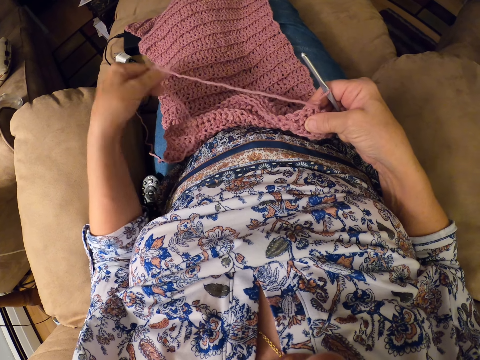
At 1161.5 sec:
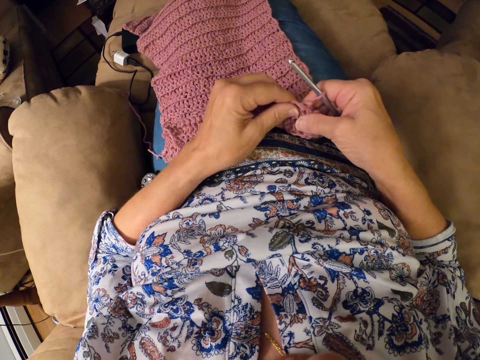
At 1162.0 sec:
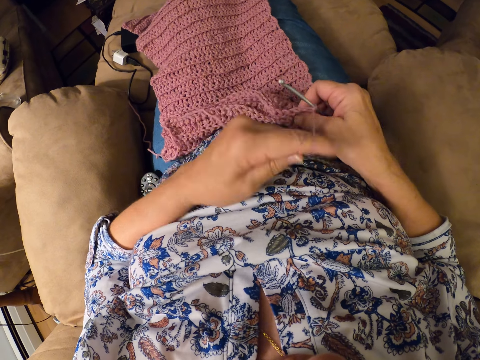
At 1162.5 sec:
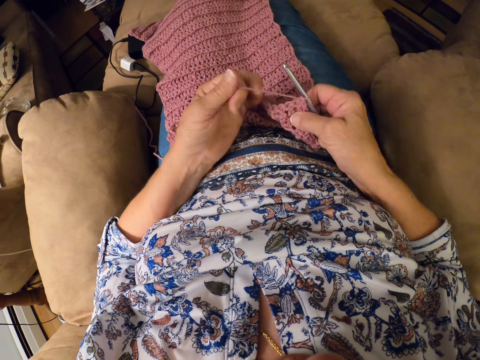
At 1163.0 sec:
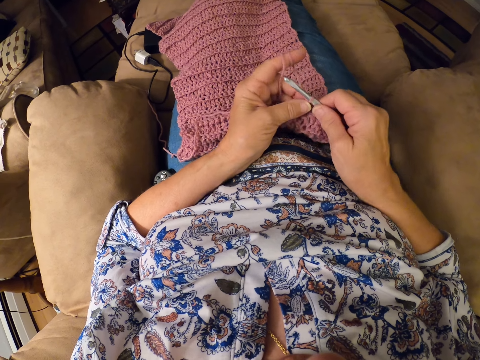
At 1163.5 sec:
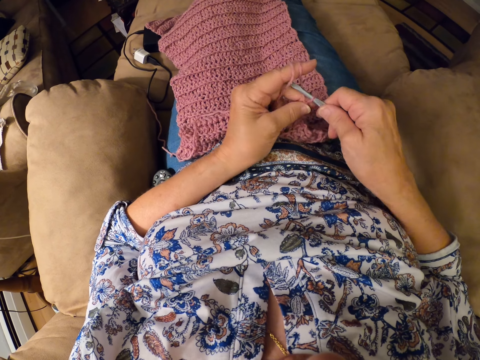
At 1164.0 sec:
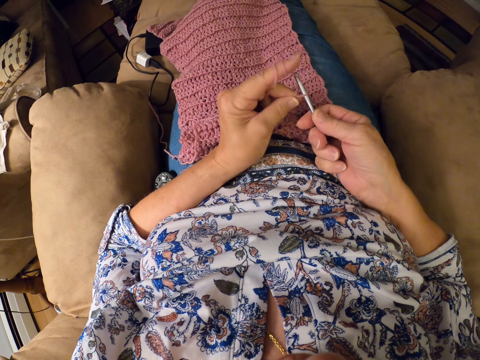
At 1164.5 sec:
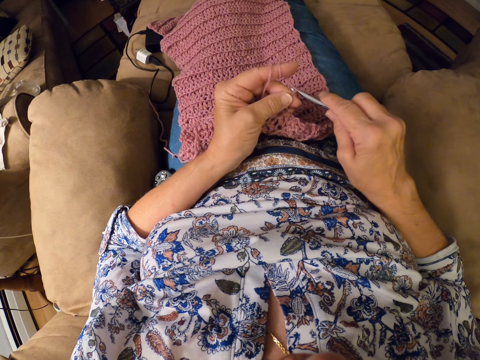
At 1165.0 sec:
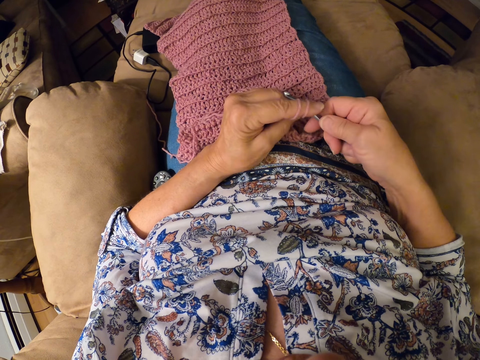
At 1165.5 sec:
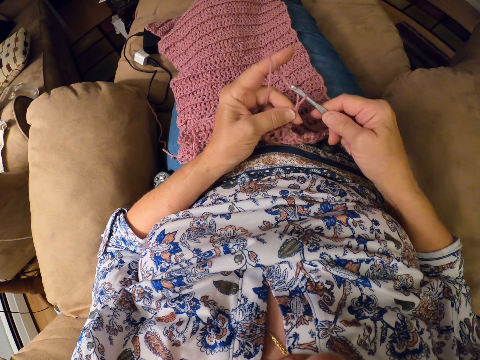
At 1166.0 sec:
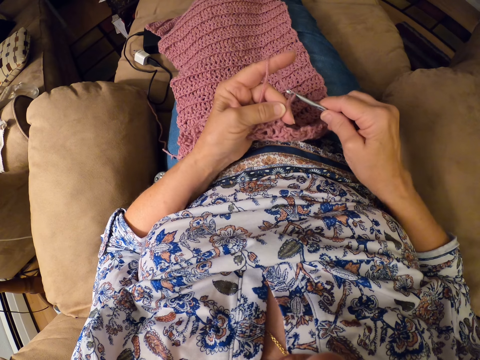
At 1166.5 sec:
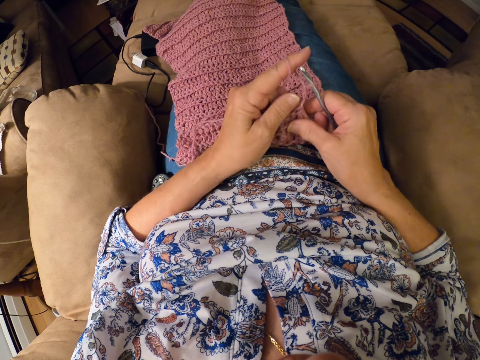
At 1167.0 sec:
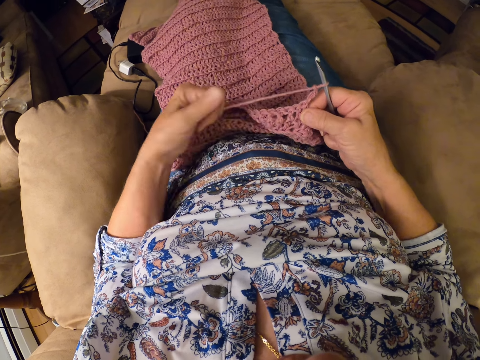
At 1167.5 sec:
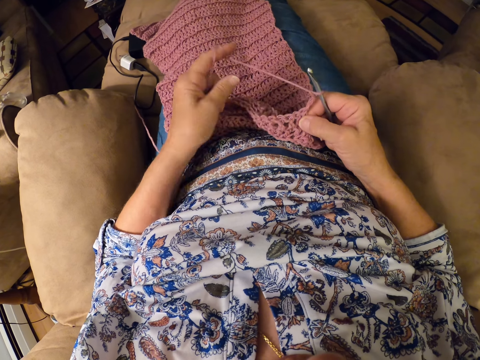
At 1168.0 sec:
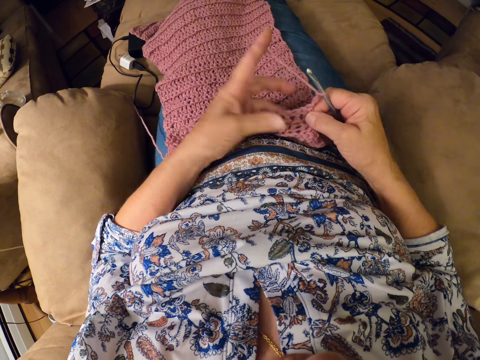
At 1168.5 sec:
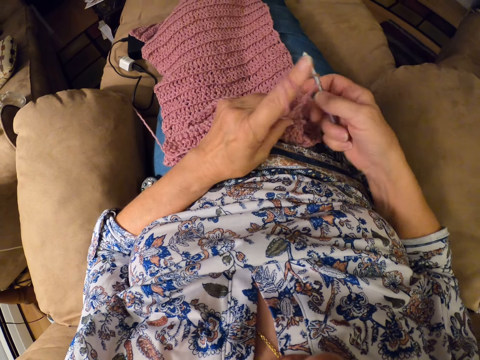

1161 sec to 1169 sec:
The camera wearer untwirls thread from her left index finger. She twirls the thread around her left index finger. She crochets the yarn with the crochet hook in her right hand.

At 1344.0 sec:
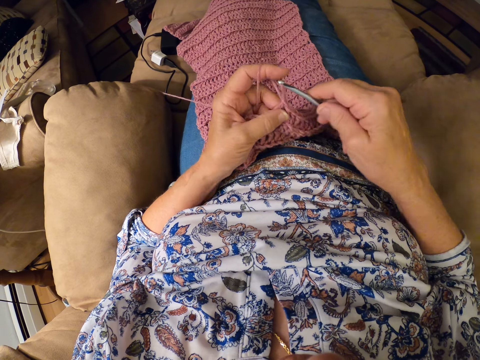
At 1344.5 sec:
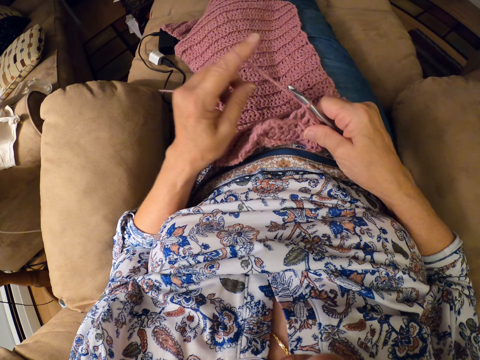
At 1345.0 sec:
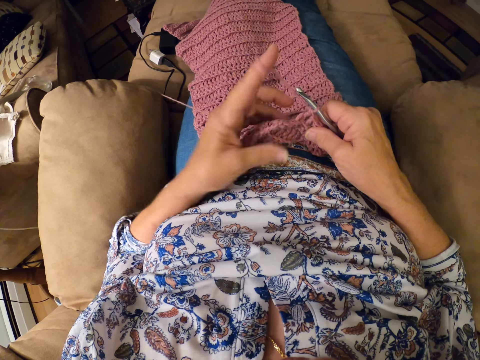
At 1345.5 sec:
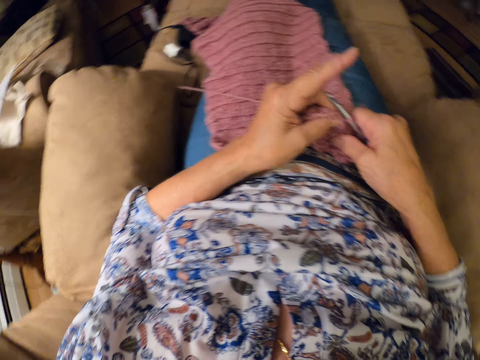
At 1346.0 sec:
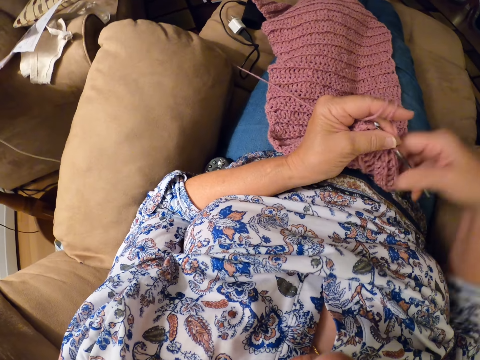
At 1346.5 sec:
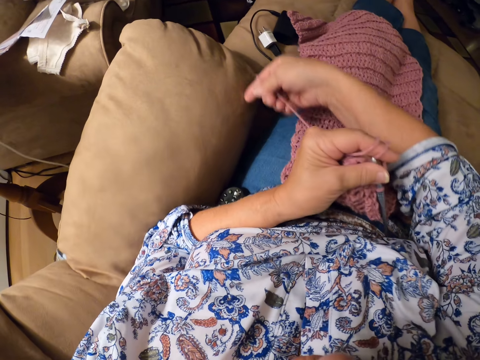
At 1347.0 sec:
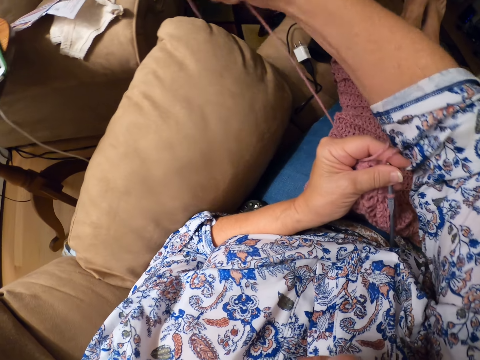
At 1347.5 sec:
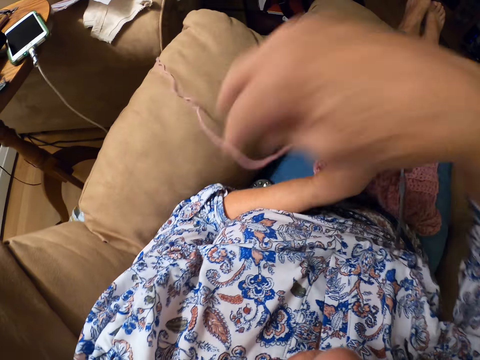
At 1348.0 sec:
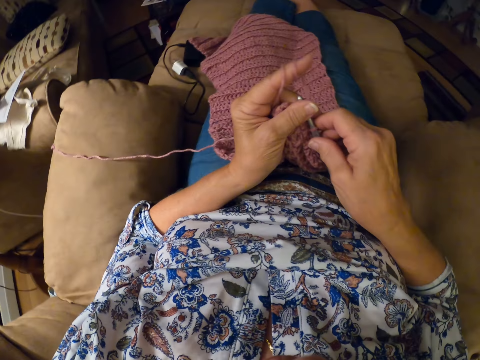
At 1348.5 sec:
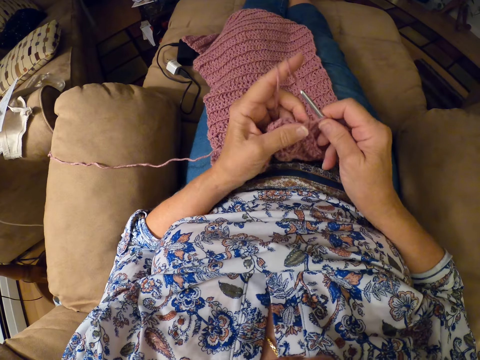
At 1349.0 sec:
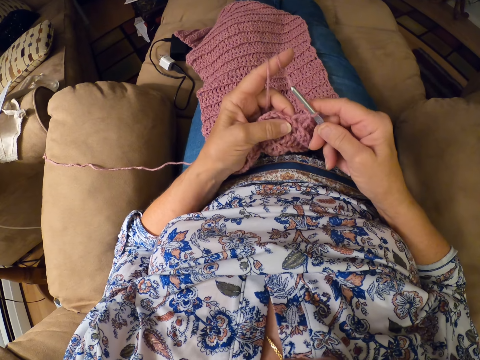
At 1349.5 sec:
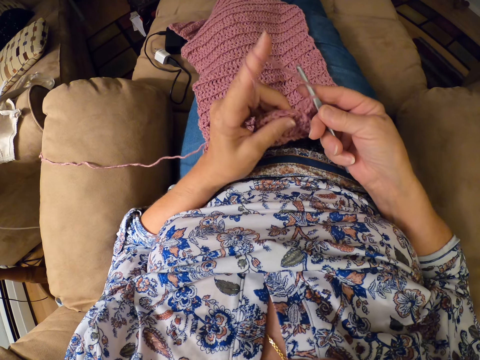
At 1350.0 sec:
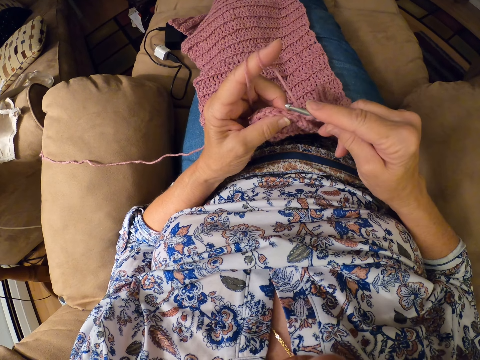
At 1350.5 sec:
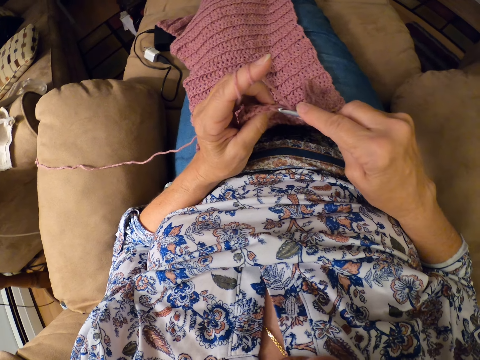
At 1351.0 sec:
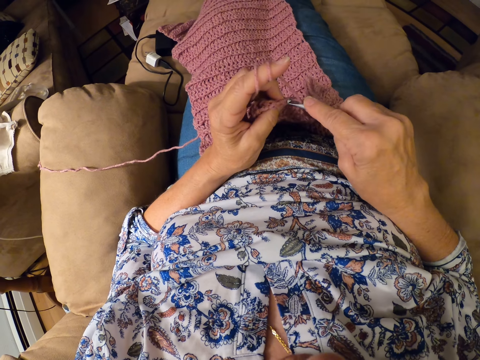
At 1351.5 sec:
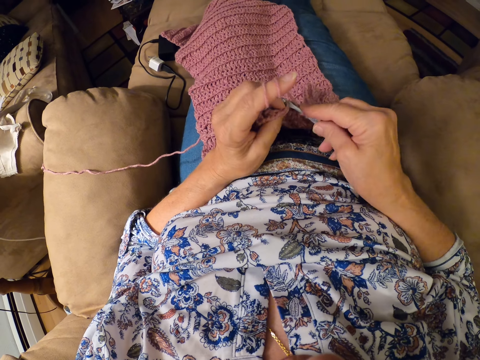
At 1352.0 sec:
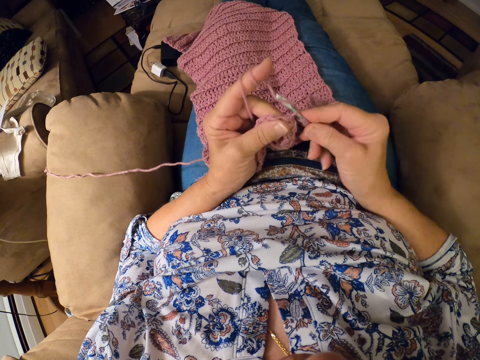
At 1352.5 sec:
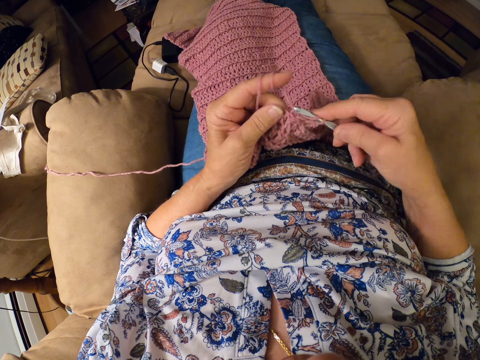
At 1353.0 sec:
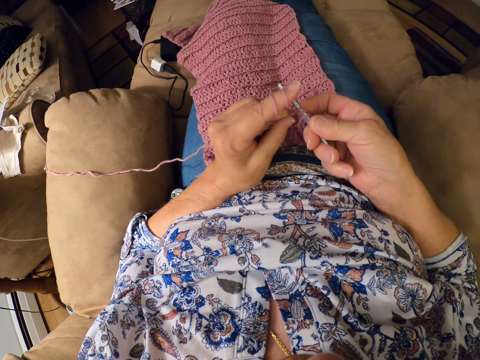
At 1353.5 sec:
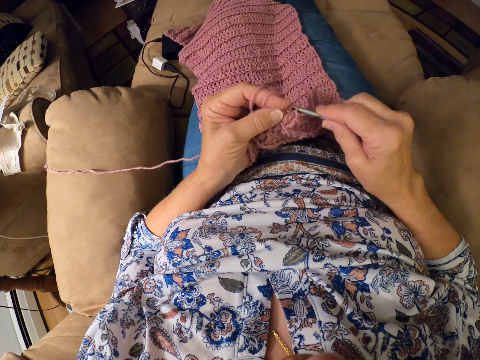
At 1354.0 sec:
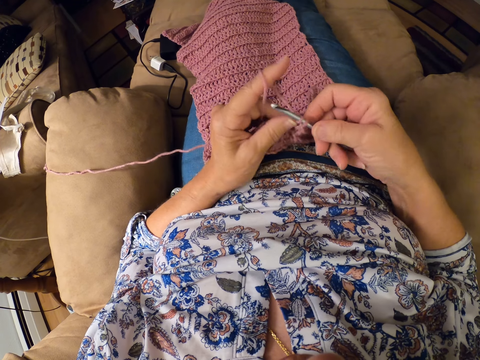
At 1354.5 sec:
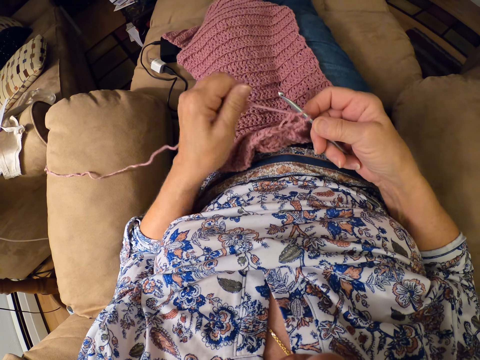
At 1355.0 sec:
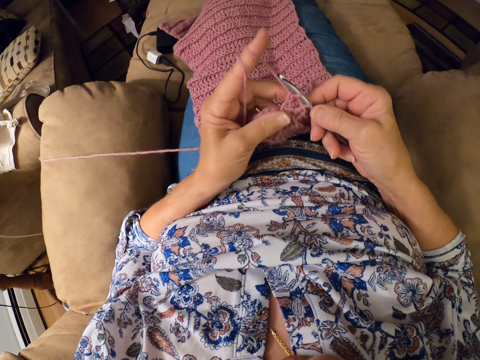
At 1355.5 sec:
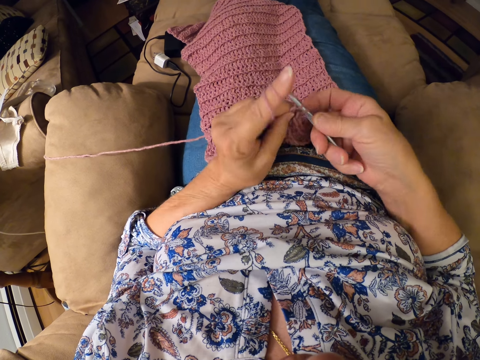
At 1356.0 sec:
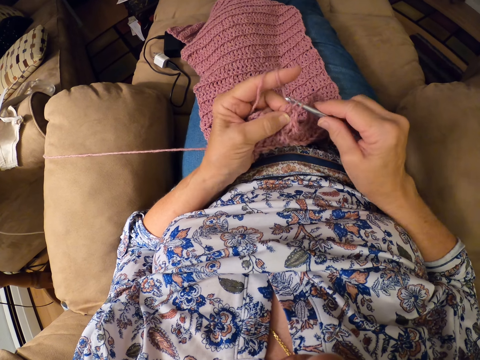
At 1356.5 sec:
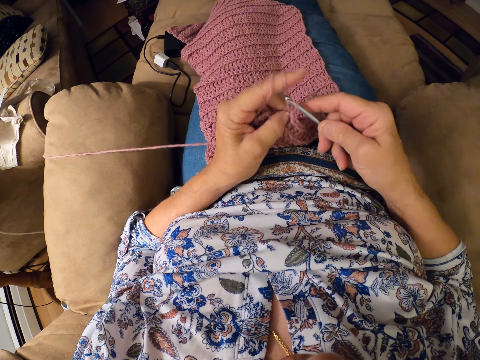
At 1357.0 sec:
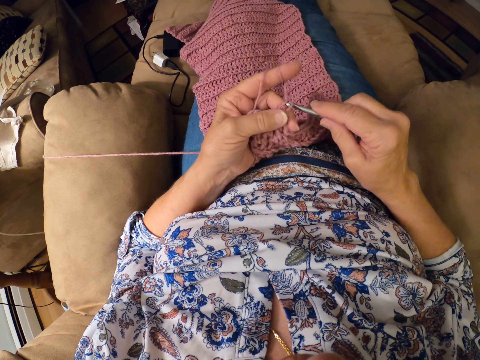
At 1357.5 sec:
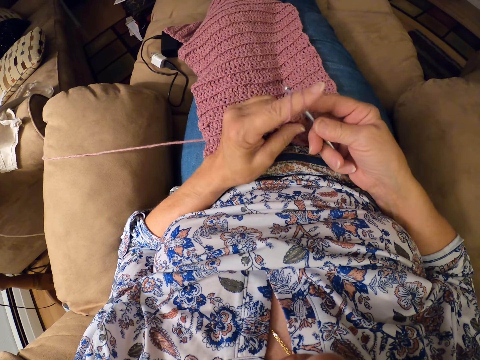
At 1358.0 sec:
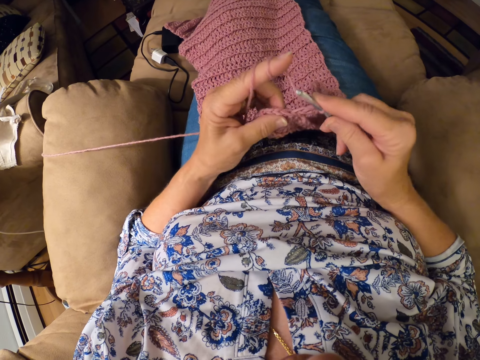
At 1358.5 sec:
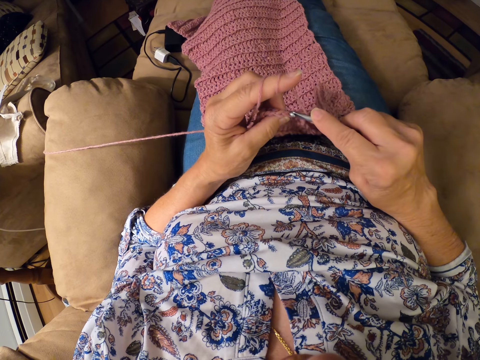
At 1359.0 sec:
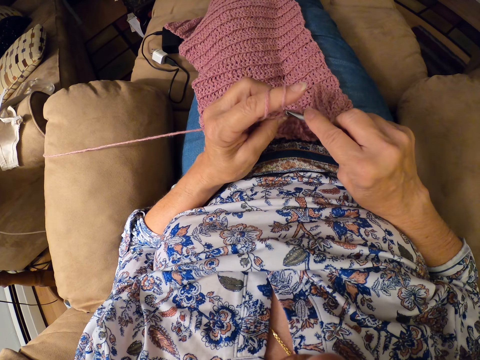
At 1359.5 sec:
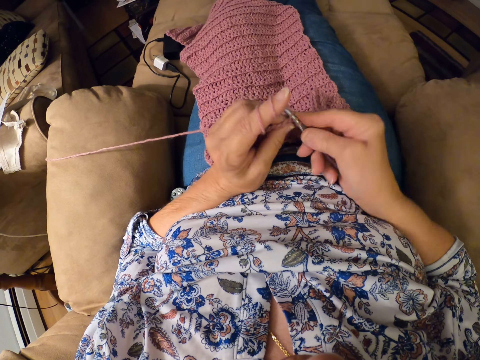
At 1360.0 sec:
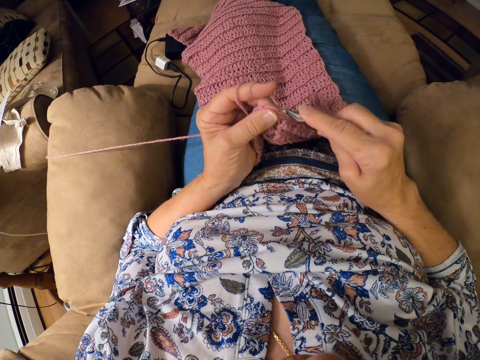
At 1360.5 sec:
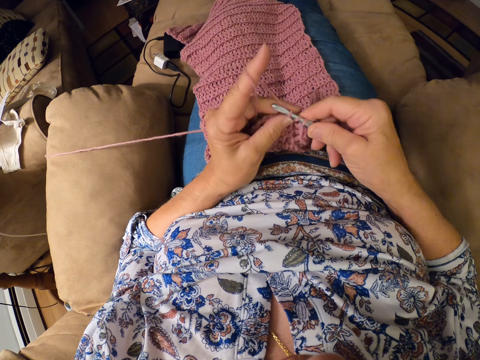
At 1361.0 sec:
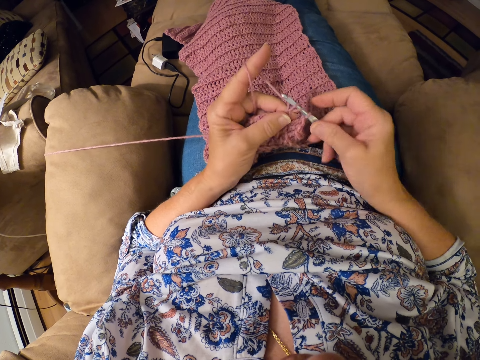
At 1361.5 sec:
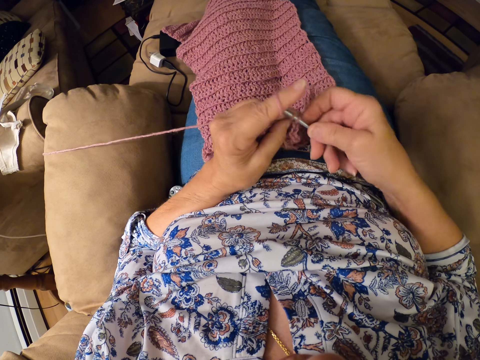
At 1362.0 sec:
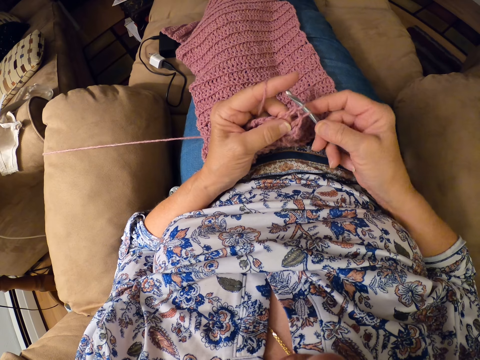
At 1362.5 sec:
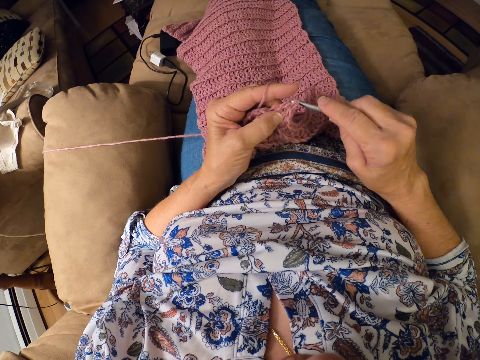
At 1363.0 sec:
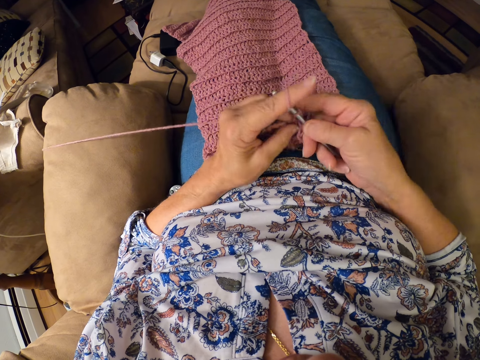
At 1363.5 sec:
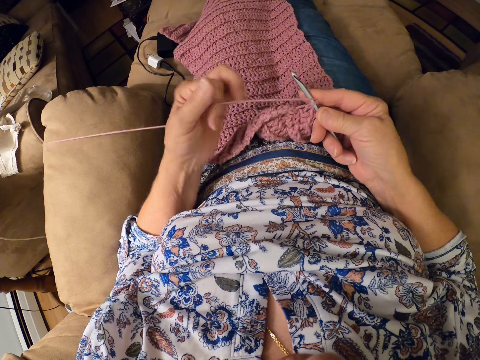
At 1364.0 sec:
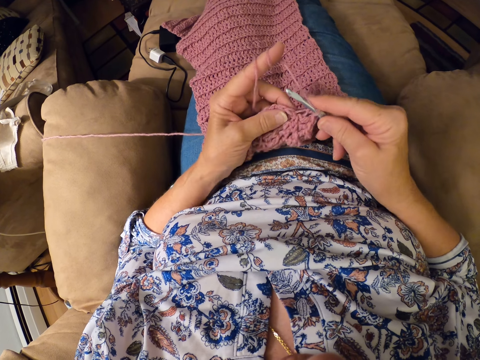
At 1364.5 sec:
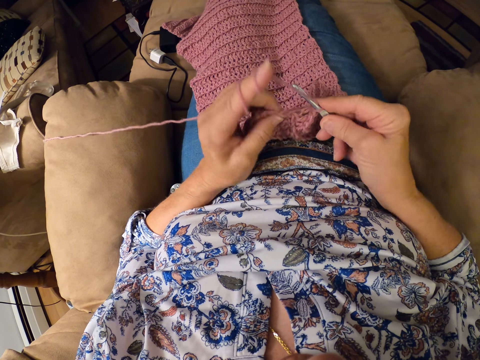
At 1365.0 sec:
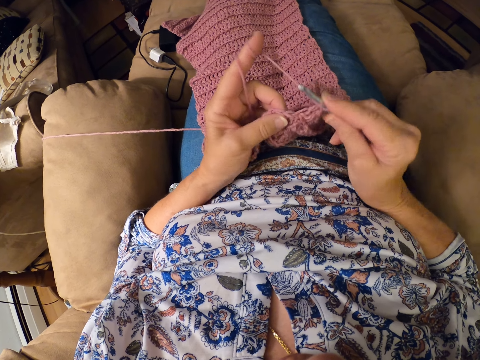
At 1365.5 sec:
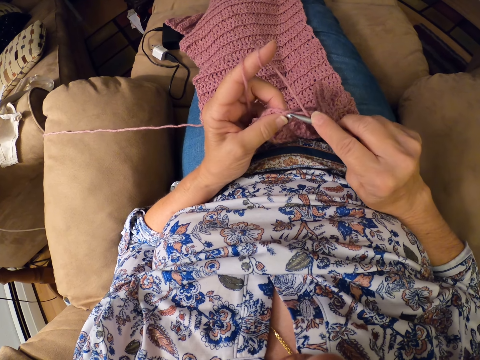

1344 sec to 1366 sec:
The camera wearer stops crocheting. She holds the yarn and the crochet needle in her left hand. She places some parts of the thread on the sofa, over the chair arm, with her right hand. She crochets the yarn with the crochet hook in her right hand.
